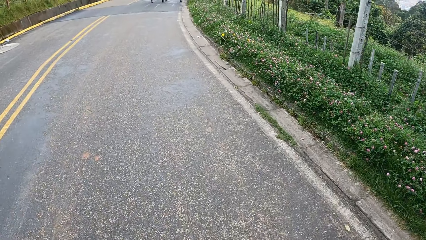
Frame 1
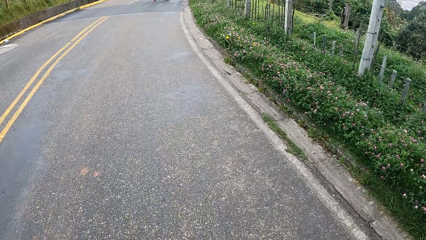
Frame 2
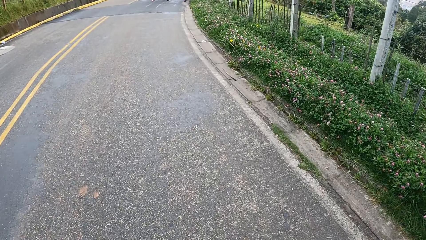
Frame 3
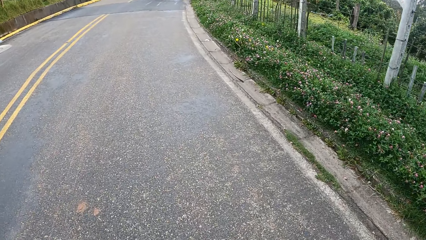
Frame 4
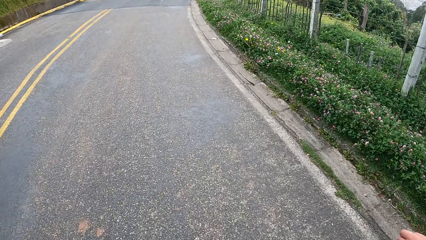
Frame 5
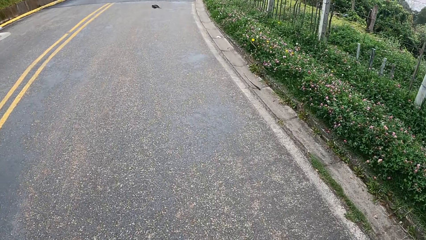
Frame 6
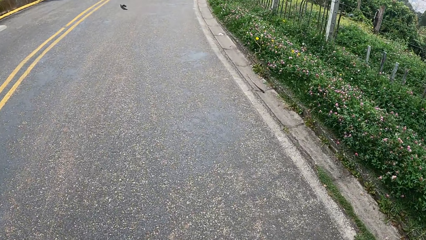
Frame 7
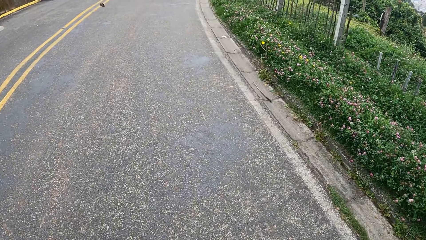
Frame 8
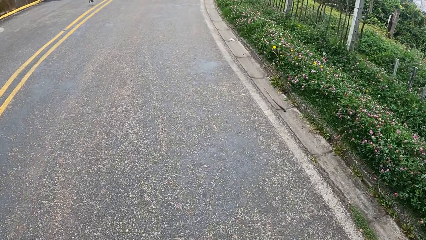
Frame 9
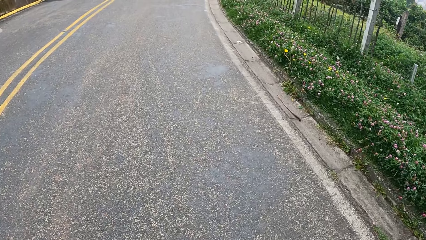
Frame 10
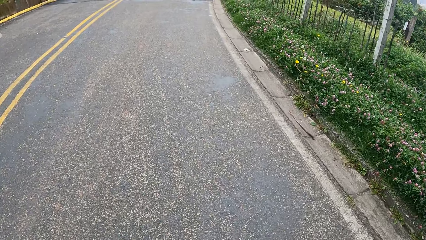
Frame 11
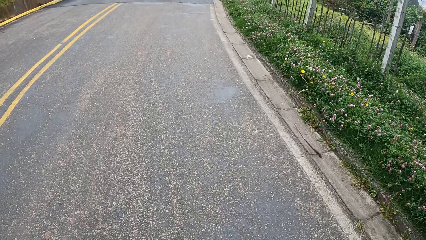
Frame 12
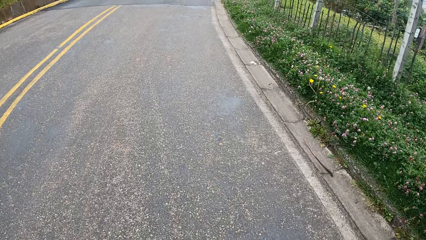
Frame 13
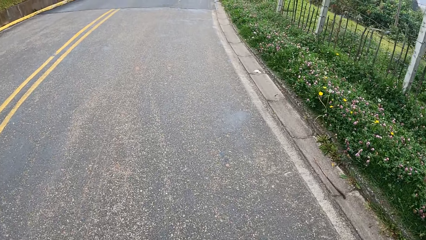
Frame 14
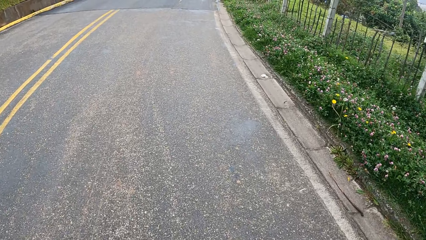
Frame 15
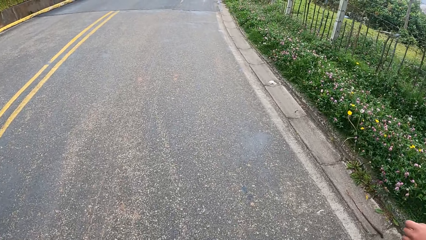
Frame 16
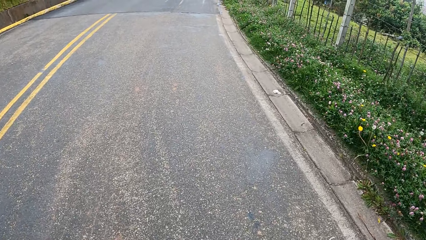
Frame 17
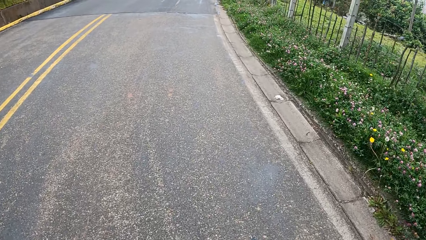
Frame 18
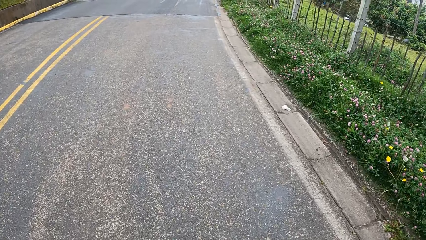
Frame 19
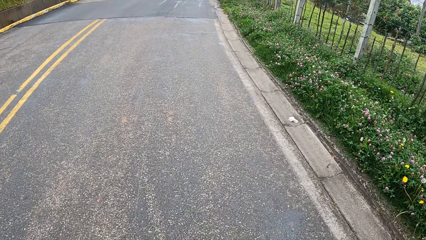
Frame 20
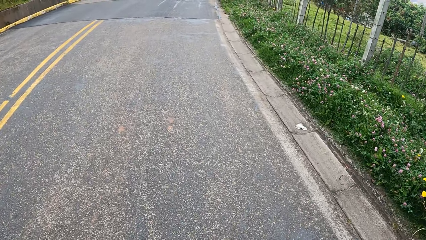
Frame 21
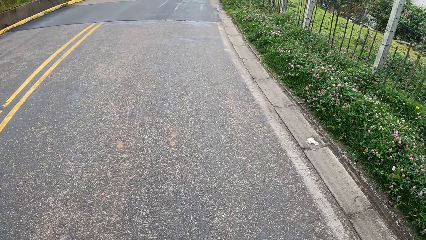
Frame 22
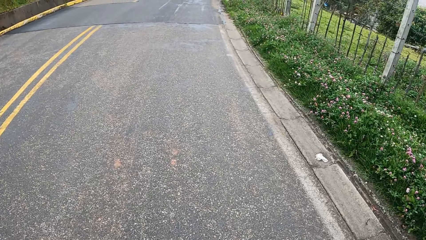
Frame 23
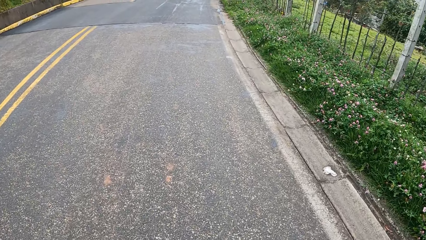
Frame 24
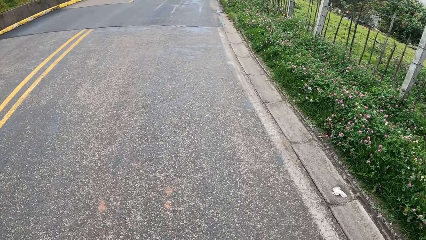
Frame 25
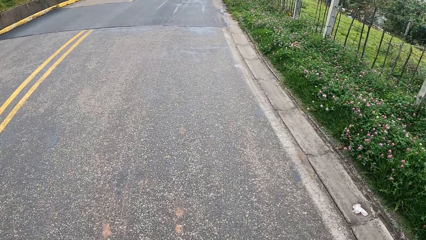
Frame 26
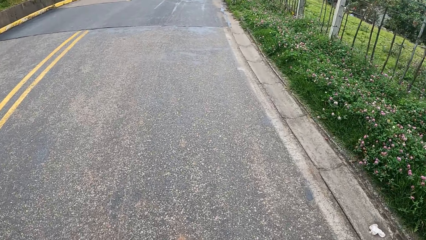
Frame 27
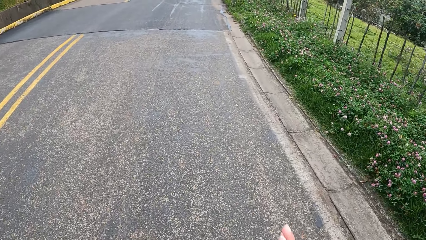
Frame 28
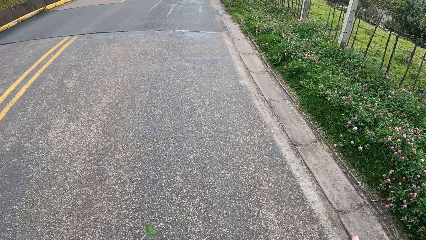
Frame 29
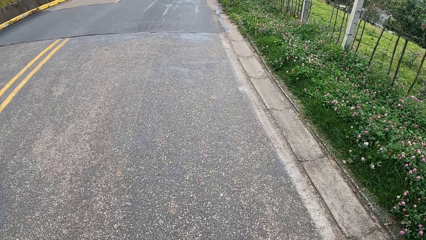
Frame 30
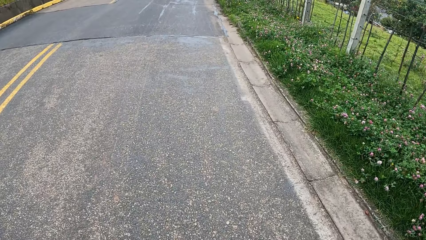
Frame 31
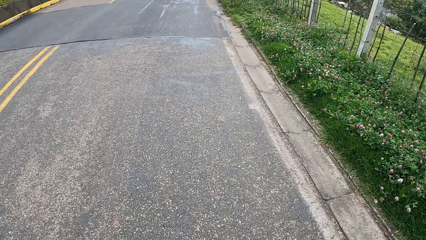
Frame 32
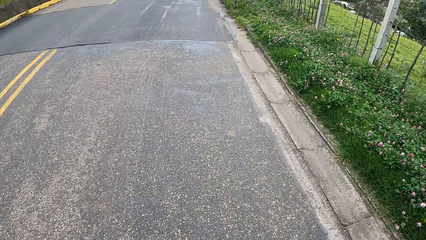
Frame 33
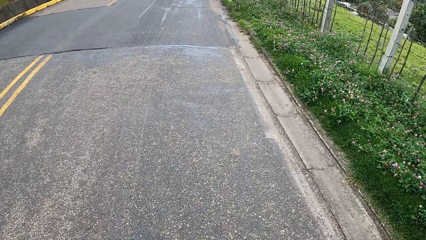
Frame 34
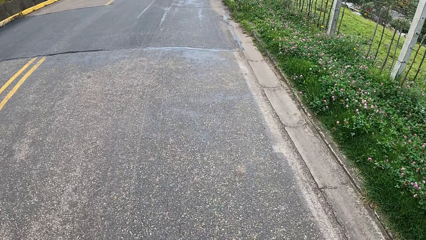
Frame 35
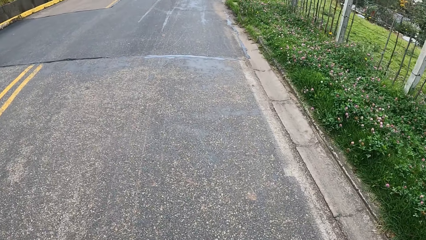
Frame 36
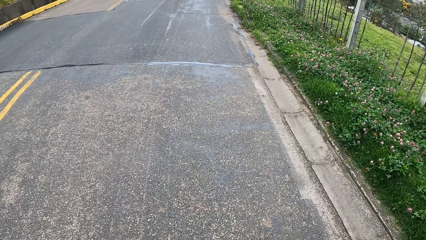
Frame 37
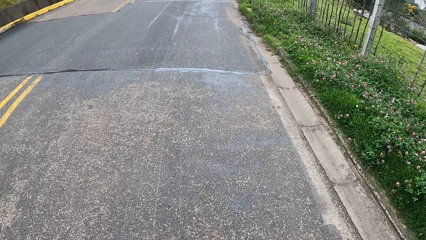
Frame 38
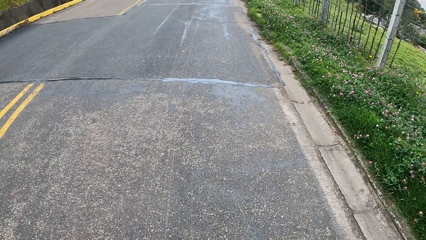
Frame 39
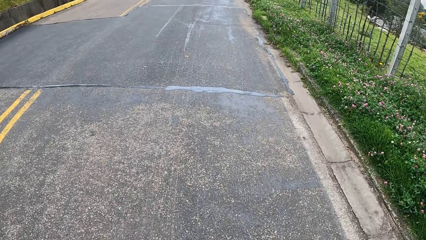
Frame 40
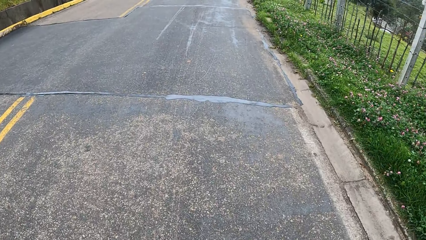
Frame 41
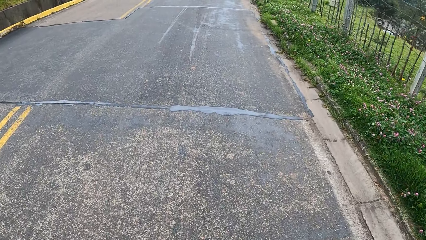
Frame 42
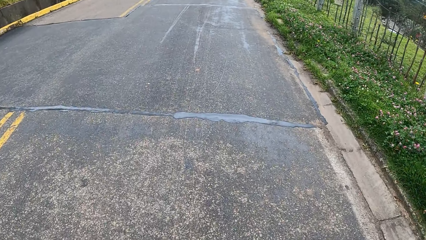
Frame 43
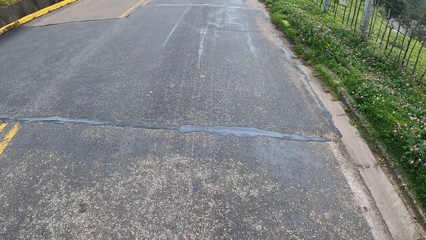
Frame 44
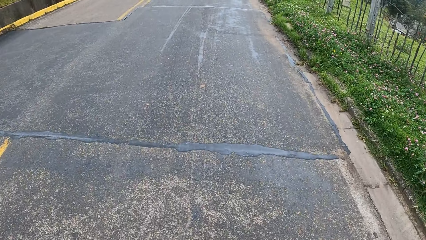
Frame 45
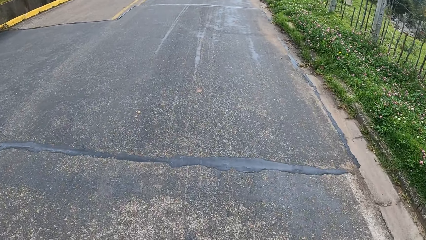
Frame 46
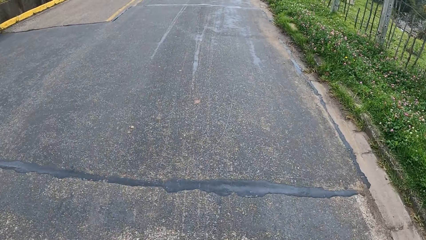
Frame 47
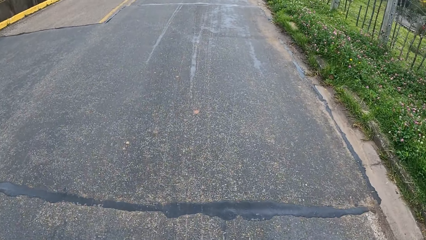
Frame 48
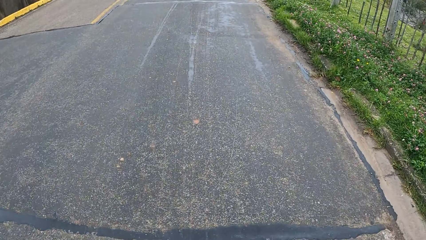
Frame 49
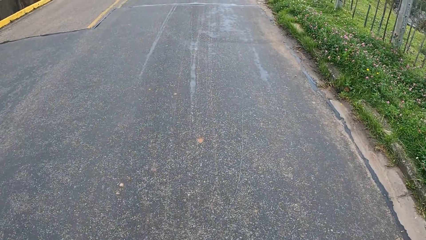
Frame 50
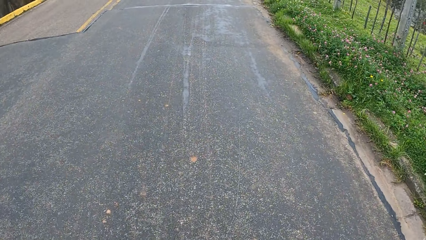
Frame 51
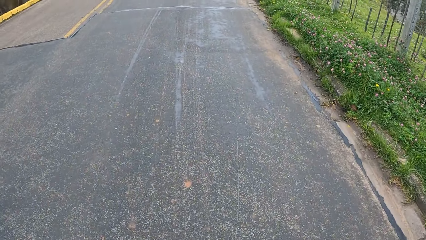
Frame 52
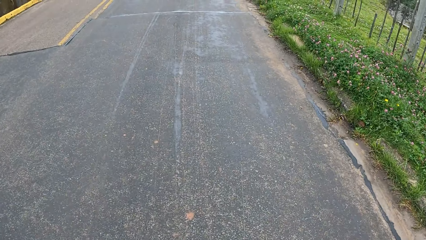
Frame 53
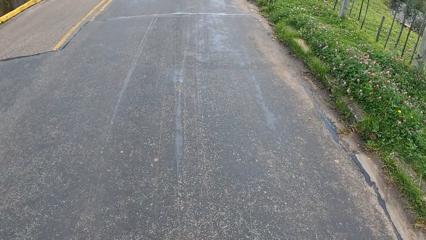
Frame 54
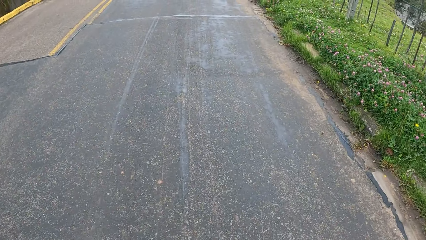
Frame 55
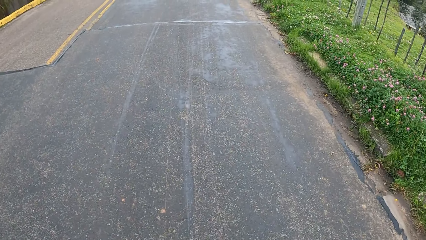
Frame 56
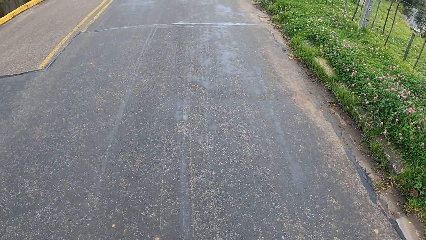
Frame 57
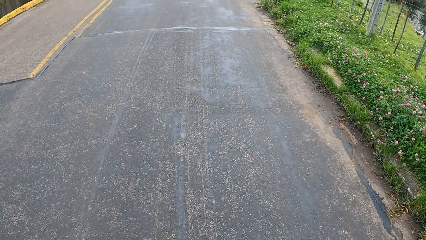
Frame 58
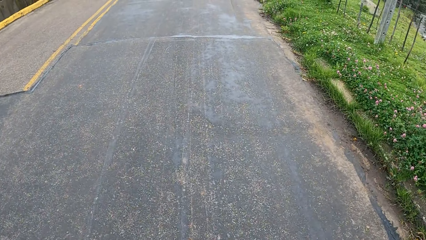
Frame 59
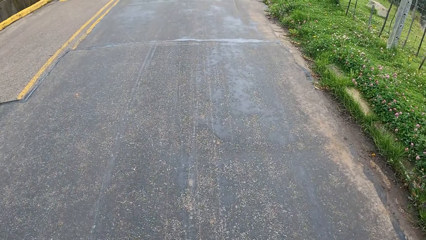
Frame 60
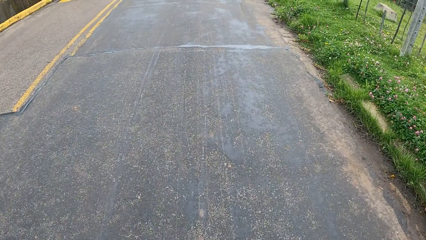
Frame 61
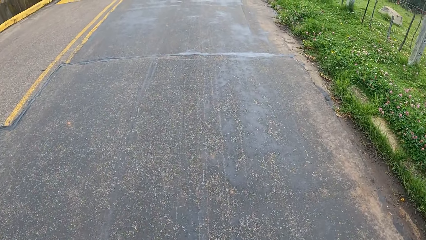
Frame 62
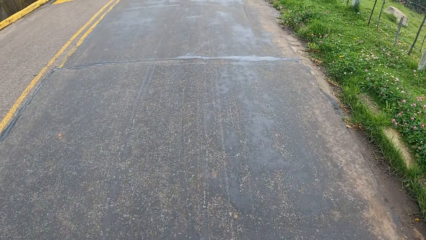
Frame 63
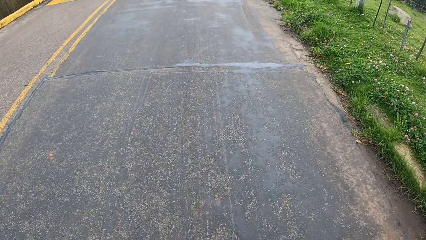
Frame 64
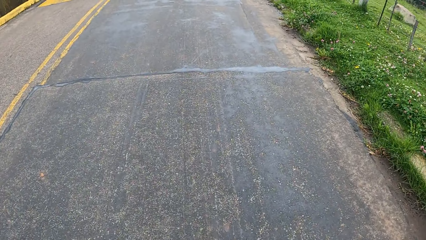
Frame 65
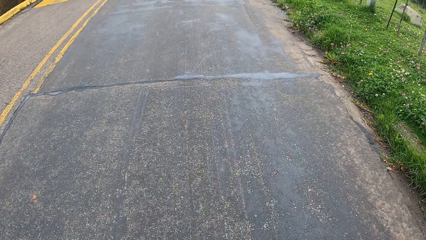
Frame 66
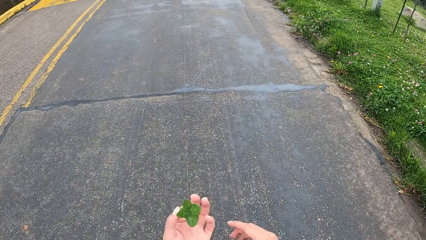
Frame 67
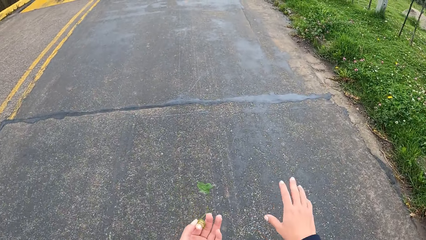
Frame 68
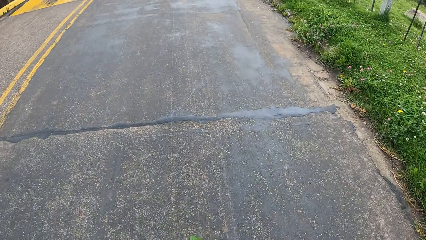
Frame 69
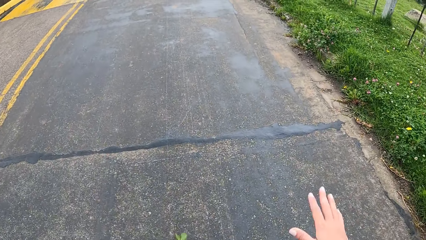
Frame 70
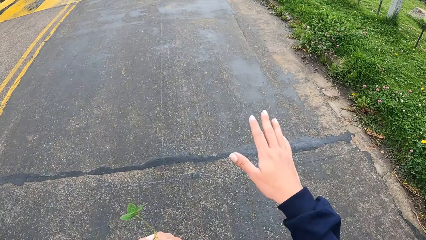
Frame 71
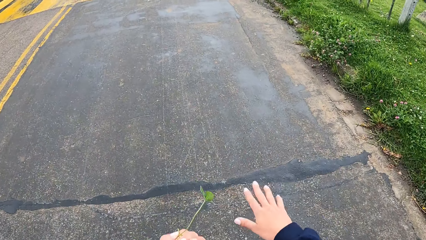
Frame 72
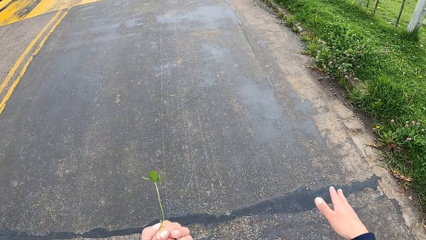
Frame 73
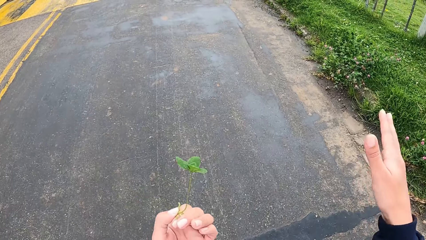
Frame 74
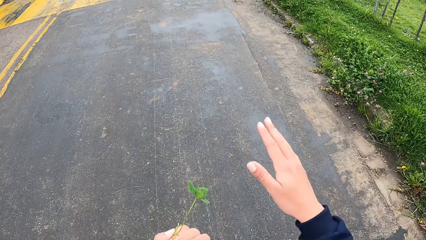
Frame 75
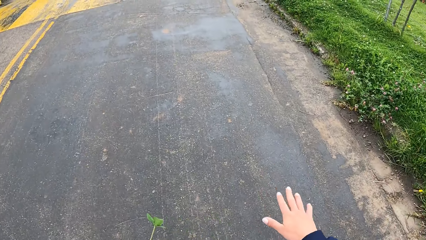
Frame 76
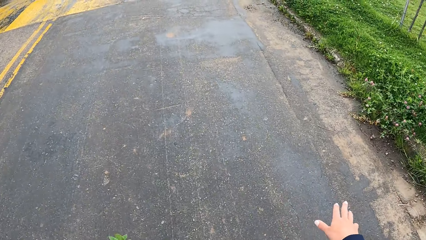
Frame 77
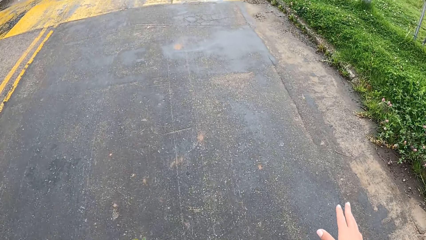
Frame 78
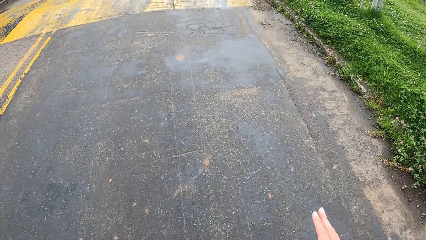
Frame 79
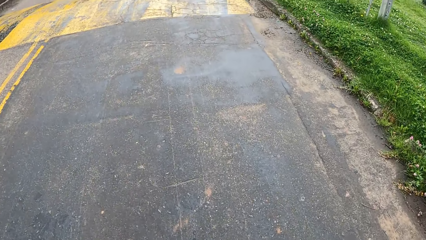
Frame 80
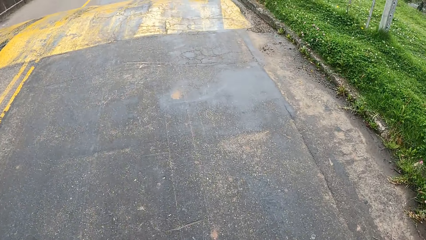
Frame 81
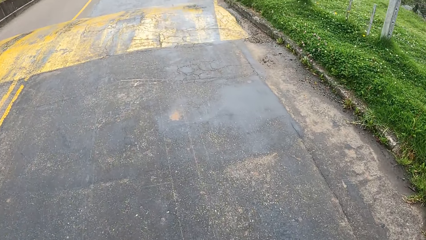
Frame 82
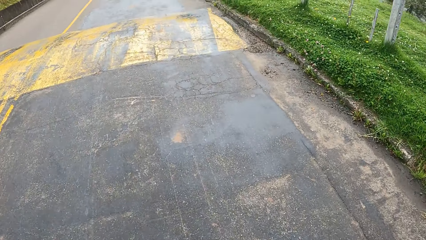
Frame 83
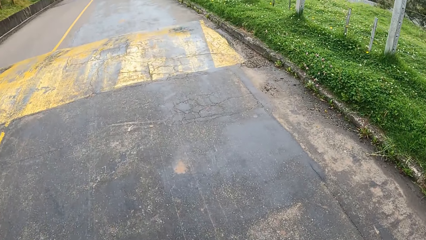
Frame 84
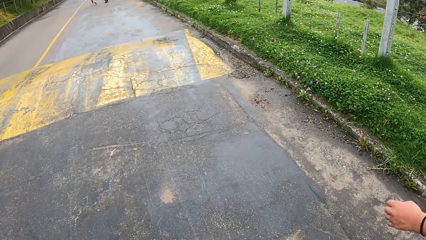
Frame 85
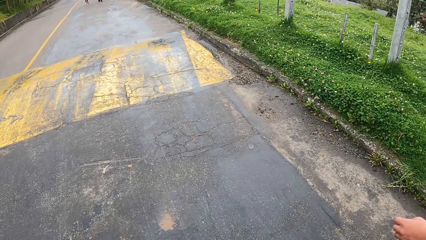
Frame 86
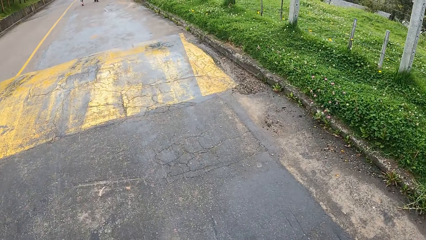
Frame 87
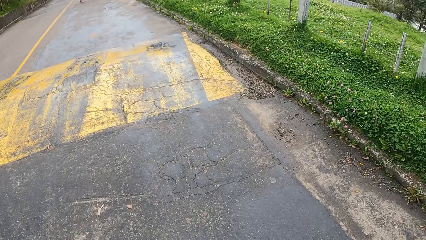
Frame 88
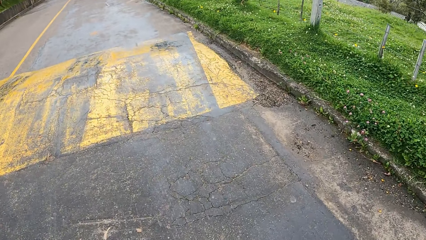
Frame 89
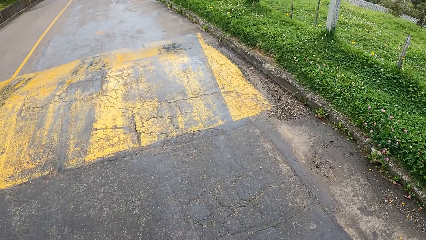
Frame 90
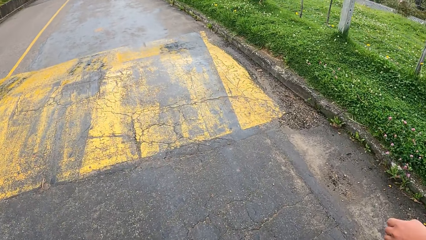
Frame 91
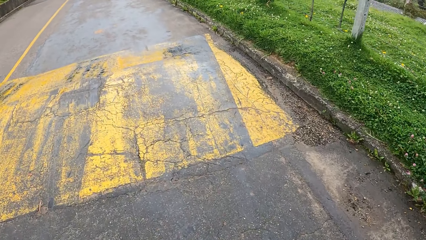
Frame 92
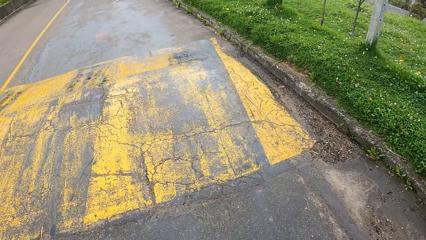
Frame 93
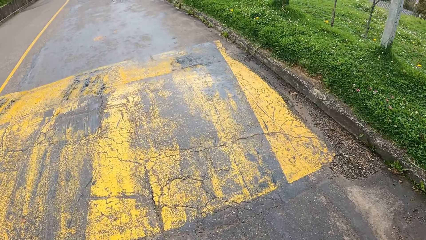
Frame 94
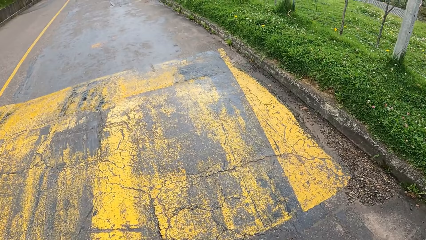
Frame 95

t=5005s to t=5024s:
The camera wearer walks along the road with a man. A bird flies past the camera wearer. The camera wearer converses with the man. They walk along the road with the man.
